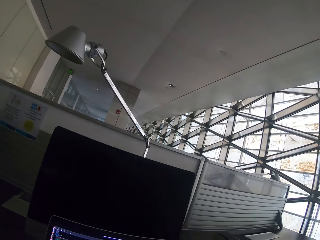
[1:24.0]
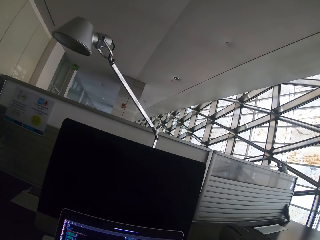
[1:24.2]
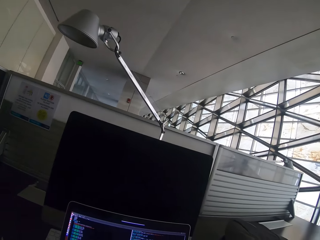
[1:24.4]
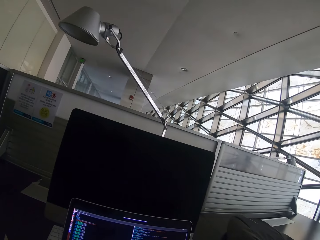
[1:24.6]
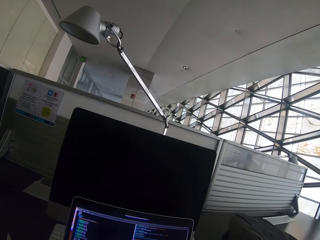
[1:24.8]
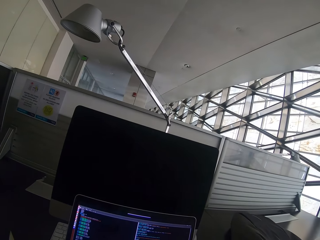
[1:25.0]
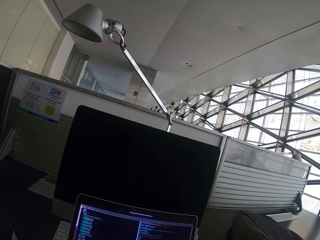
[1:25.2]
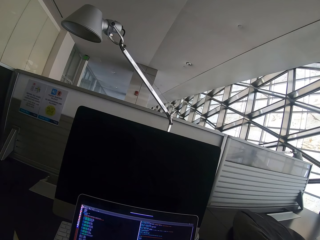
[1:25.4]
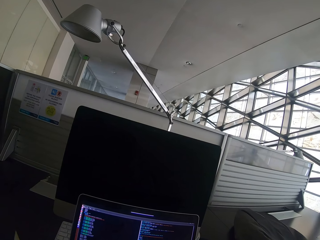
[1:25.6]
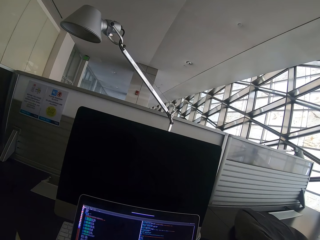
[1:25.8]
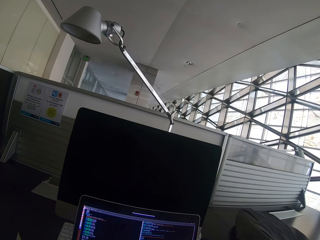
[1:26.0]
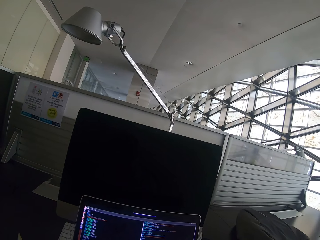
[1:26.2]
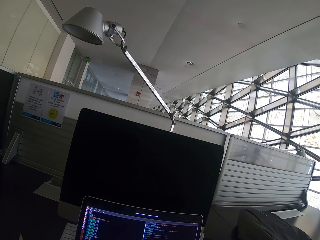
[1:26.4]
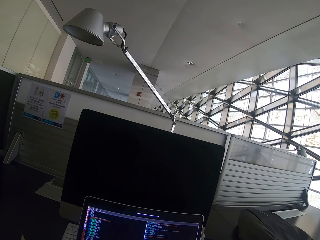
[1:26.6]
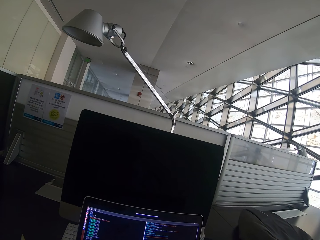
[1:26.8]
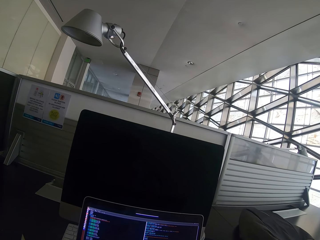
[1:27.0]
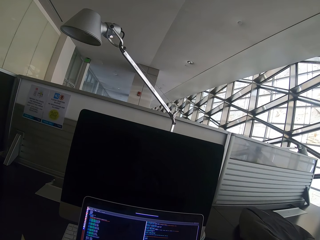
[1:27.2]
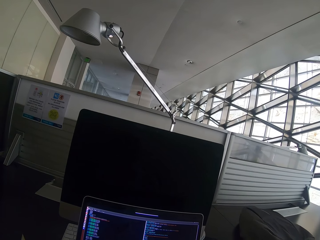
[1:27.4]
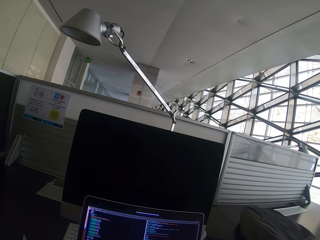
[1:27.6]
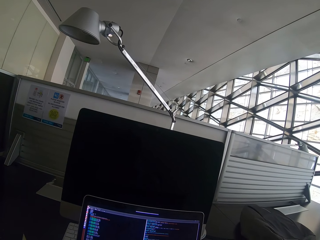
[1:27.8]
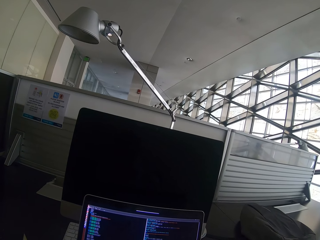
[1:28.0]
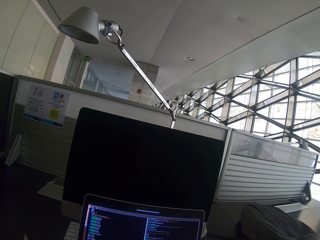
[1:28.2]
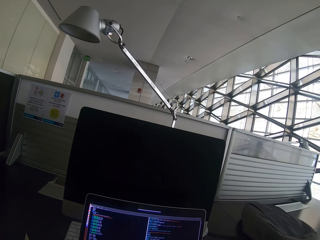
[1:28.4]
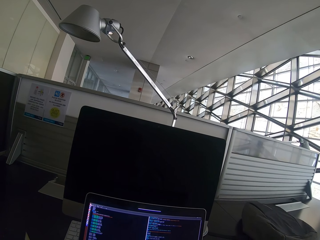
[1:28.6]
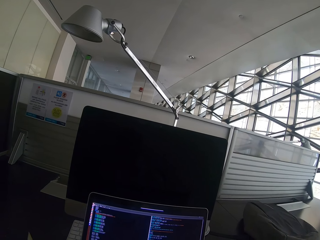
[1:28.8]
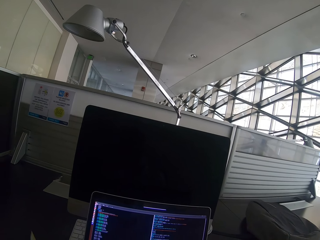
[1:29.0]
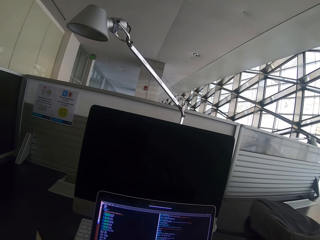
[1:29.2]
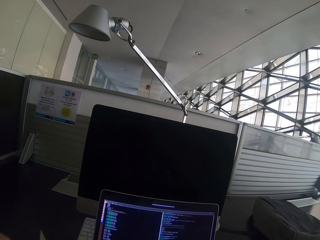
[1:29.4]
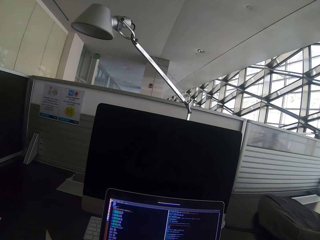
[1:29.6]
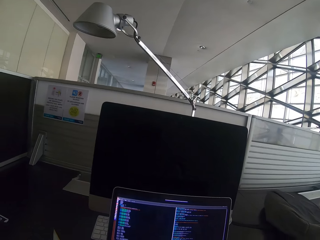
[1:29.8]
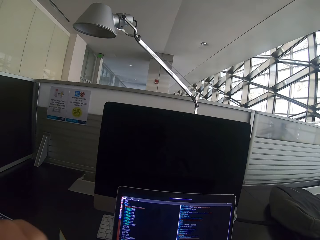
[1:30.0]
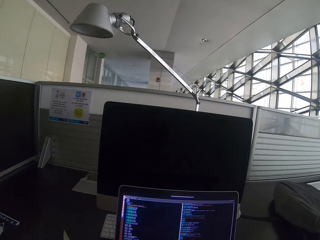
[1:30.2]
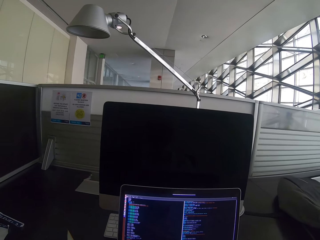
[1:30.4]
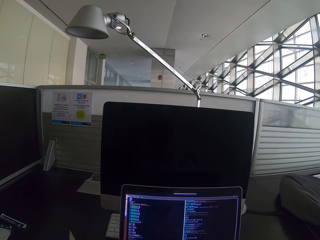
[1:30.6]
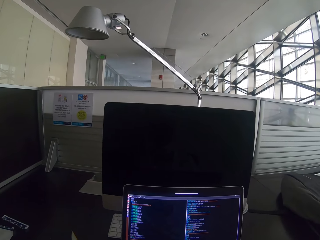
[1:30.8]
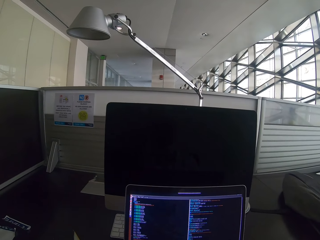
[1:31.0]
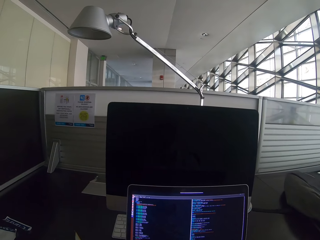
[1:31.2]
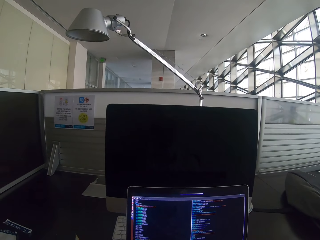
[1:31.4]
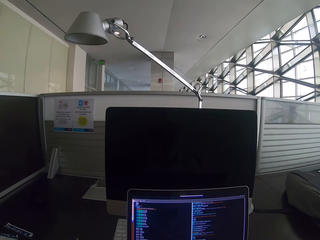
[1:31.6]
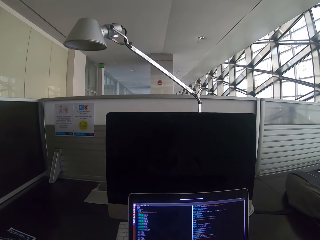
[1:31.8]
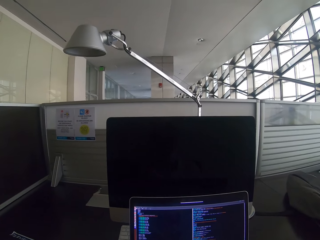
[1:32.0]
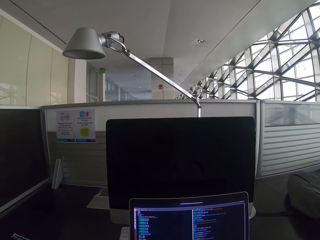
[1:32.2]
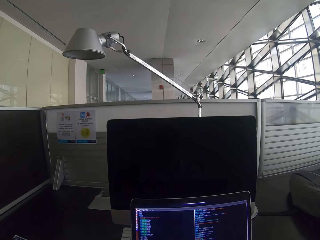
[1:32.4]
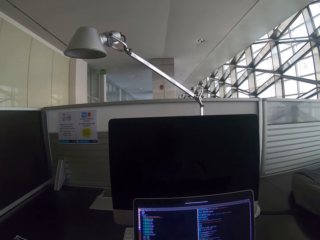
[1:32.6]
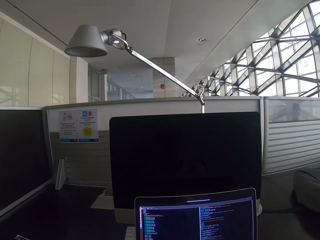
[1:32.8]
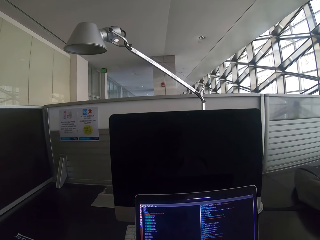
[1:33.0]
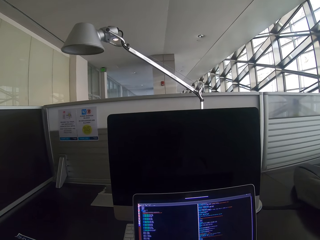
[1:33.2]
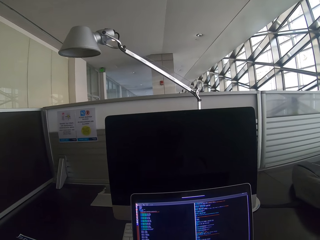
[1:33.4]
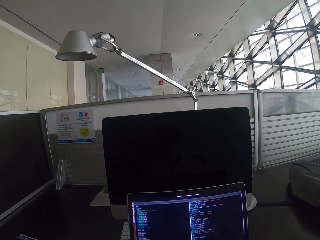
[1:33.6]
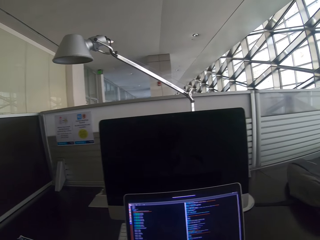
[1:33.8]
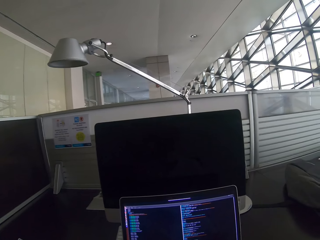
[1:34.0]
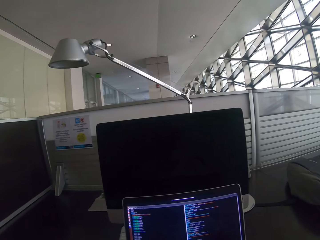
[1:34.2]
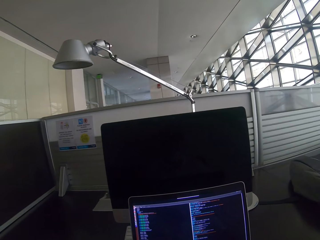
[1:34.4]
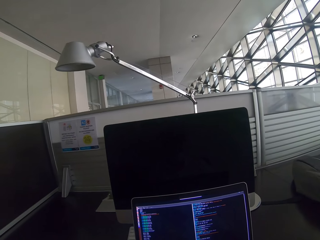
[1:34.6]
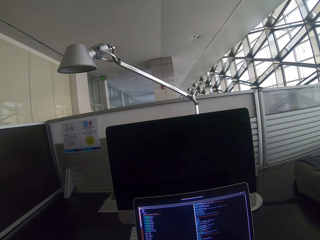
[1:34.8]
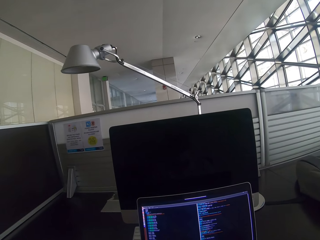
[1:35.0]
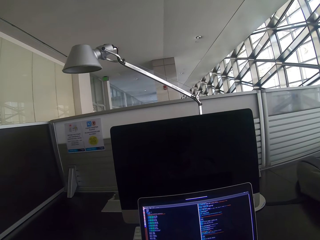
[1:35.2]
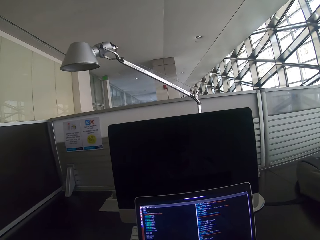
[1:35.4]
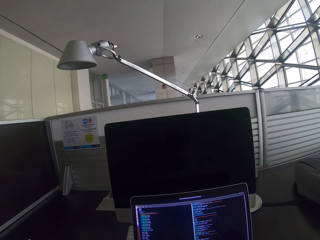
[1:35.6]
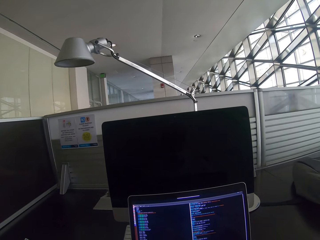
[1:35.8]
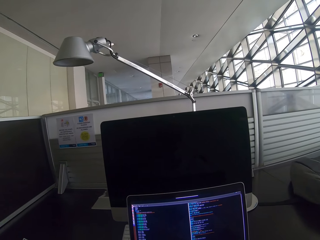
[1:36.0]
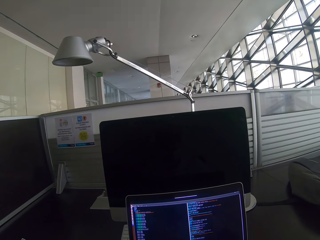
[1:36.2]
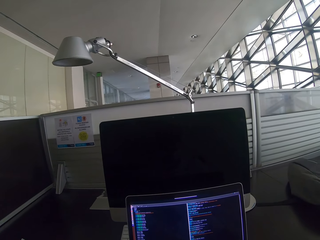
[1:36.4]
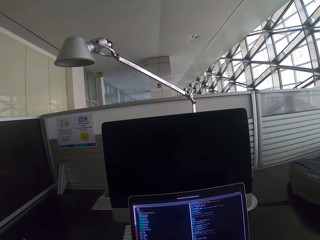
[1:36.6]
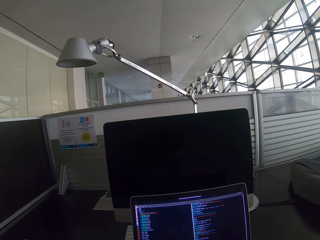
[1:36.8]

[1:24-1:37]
The camera wearer moves a hand. They stare at the laptop. They stare at the laptop again.

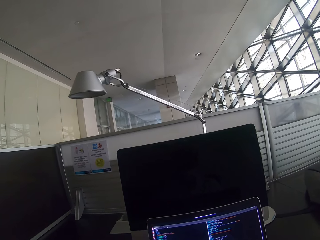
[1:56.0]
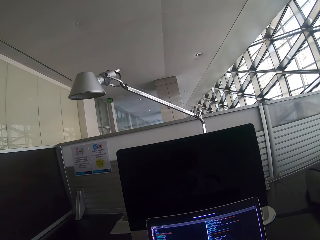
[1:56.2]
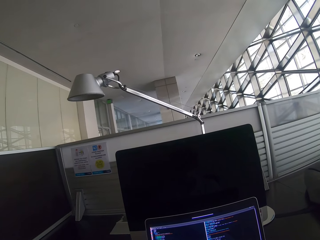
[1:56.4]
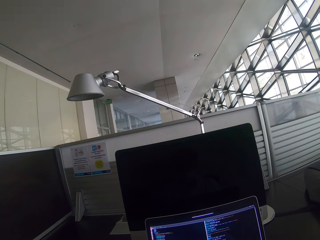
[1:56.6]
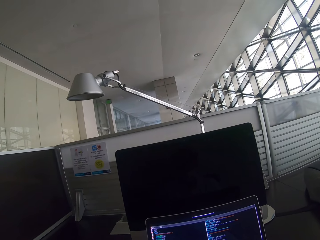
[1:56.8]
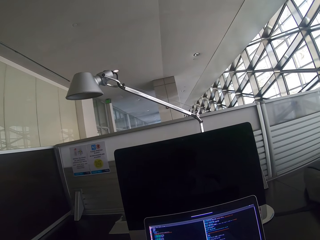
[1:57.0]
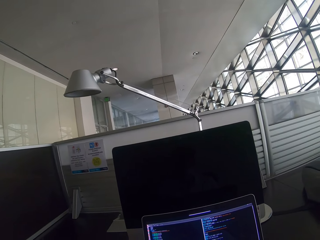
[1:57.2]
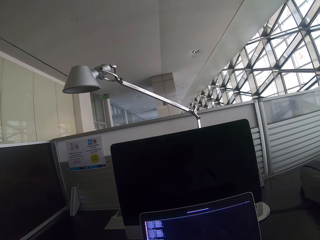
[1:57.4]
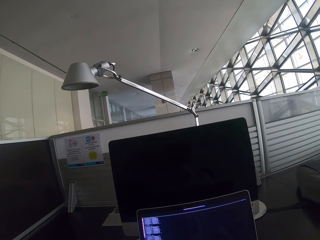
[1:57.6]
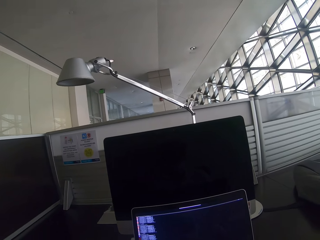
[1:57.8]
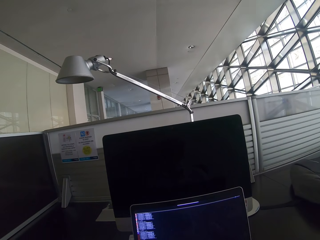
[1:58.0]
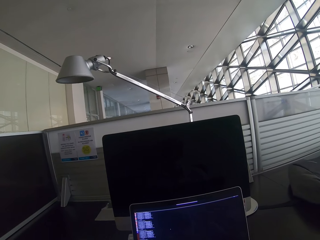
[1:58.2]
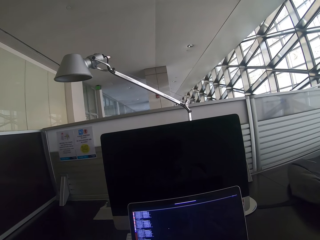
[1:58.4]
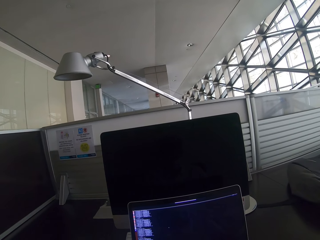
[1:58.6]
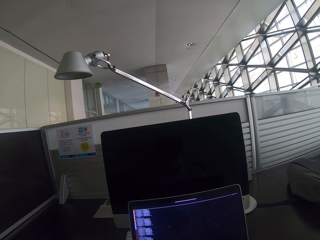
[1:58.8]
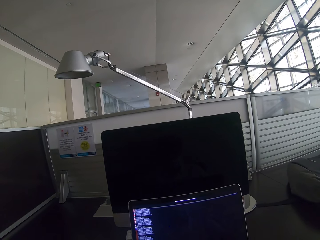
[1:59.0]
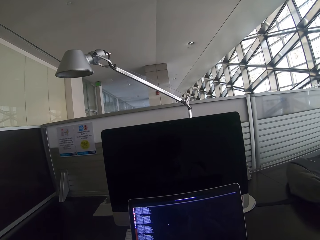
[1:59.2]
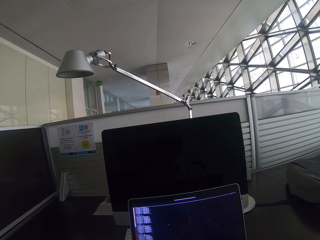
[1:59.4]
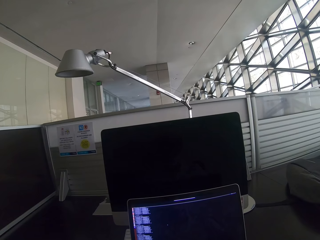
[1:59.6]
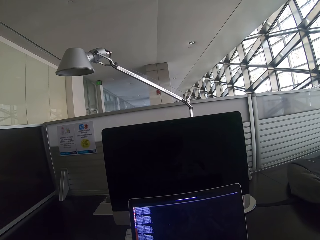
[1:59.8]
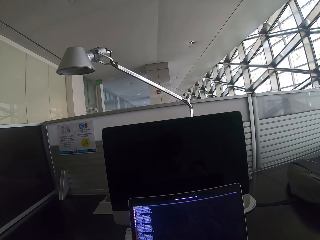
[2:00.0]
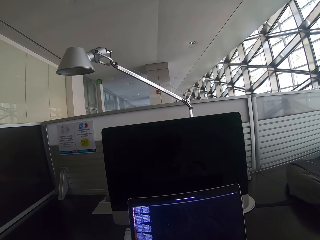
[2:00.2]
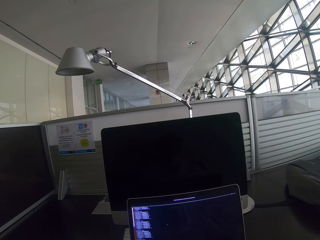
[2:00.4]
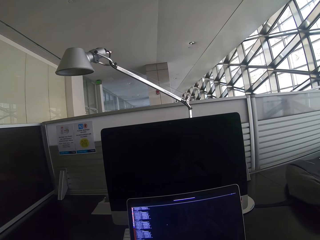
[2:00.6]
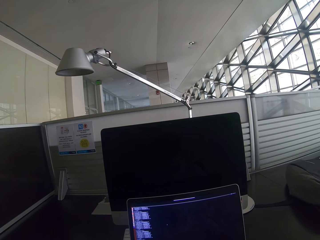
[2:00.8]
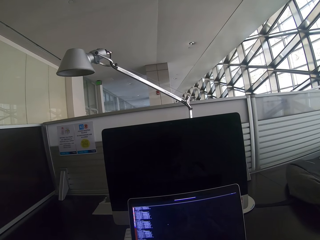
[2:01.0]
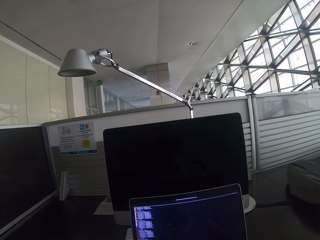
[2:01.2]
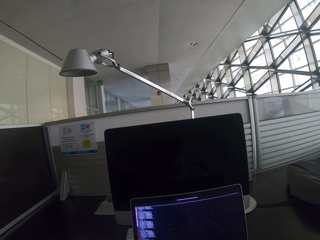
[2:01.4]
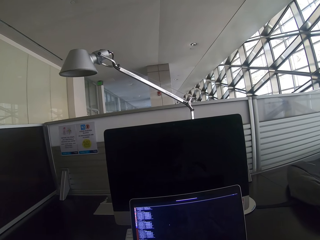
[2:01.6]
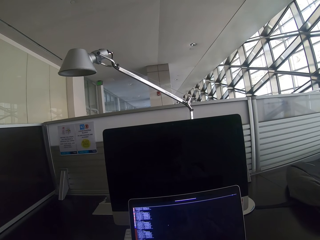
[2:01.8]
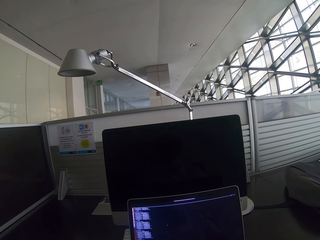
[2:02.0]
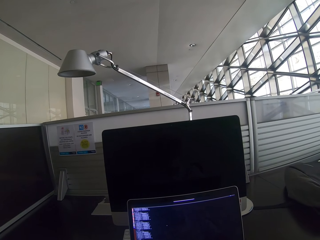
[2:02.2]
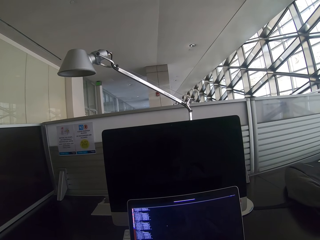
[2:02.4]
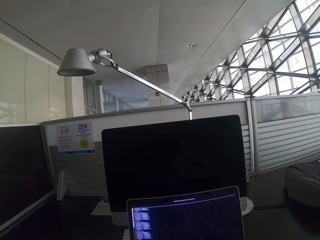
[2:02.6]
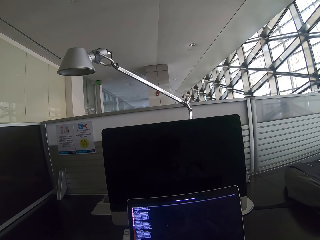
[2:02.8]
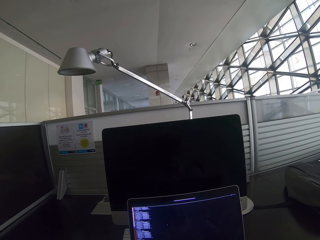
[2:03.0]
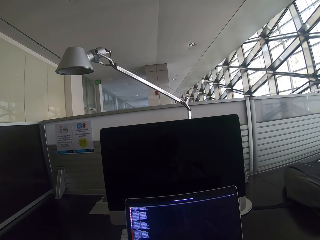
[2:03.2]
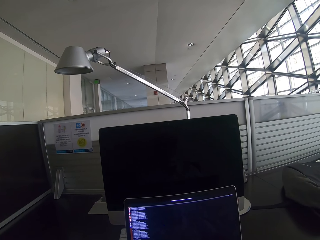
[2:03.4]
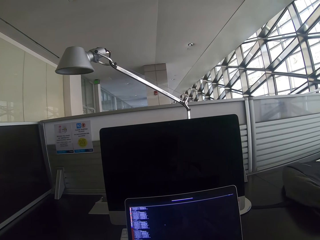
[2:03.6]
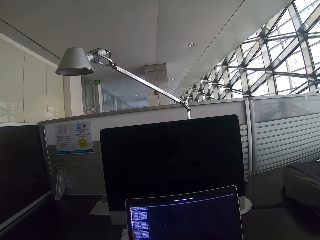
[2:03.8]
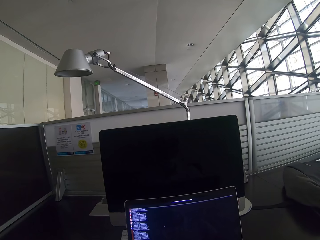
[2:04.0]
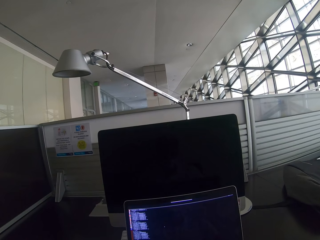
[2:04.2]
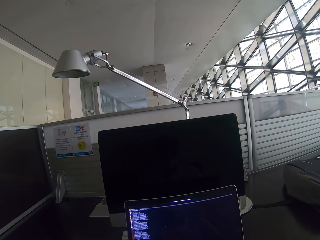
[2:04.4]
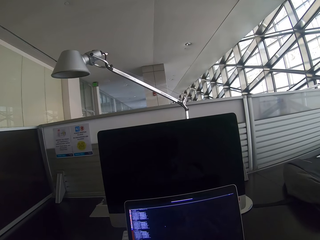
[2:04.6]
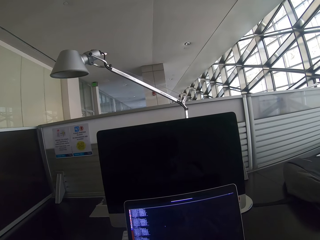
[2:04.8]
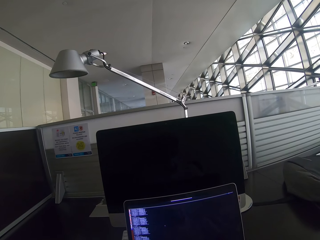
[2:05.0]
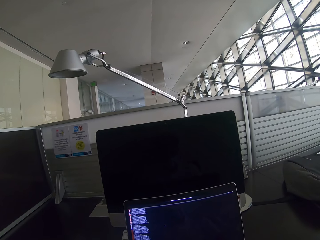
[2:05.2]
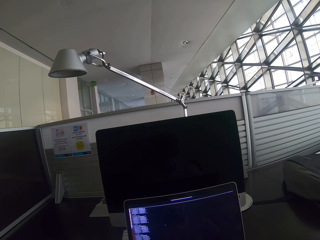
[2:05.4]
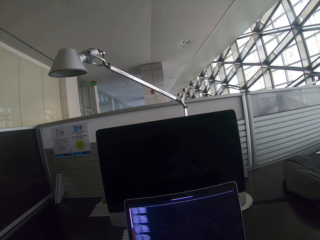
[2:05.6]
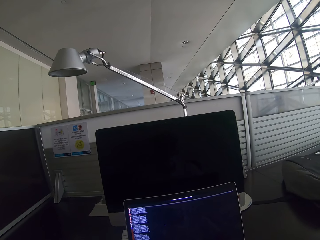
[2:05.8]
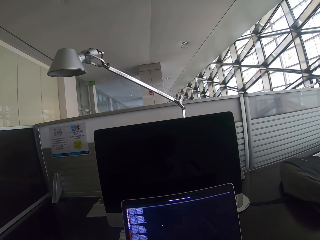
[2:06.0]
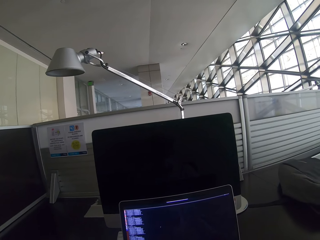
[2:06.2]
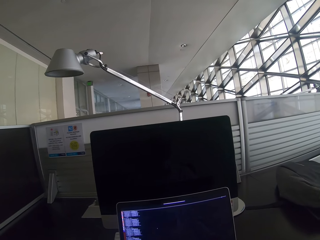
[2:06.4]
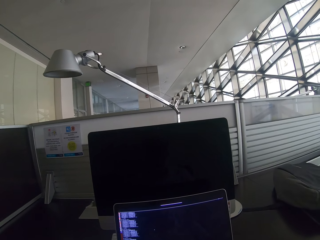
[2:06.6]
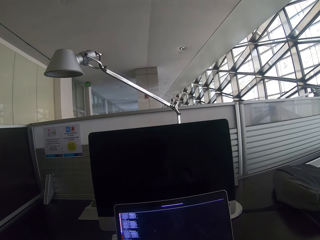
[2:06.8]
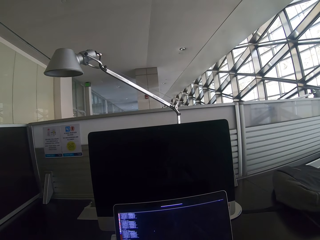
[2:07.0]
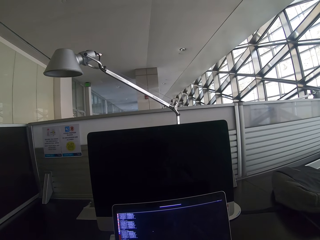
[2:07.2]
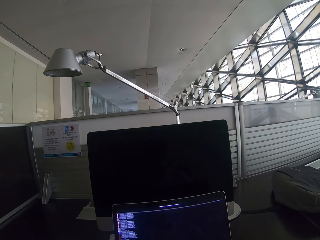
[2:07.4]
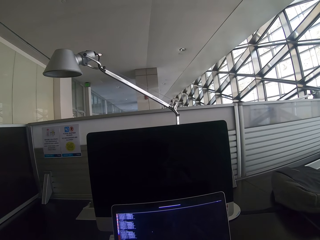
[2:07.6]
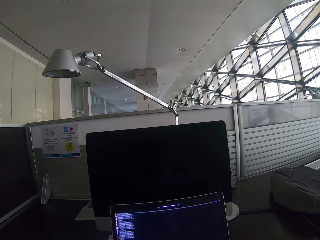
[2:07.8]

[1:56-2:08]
The camera wearer changes the screen of the laptop. They scroll the mouse. They stare at the laptop. They scroll the mouse.
